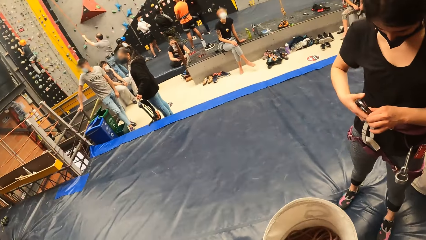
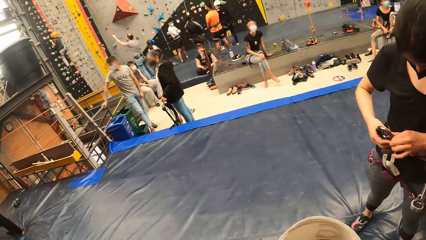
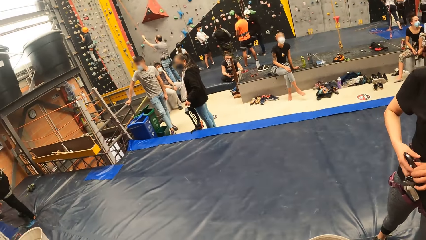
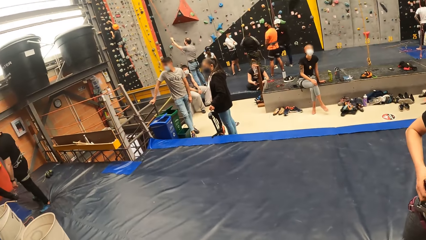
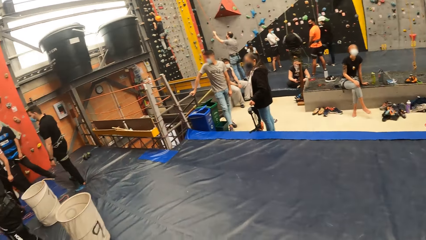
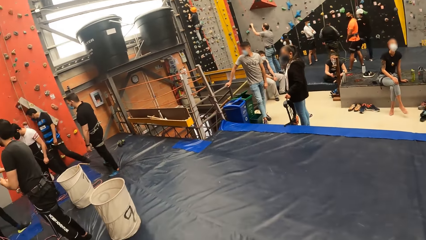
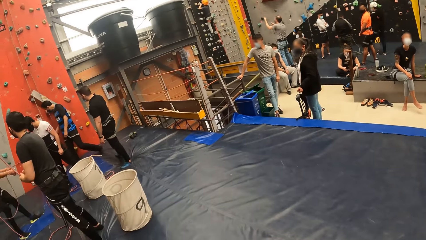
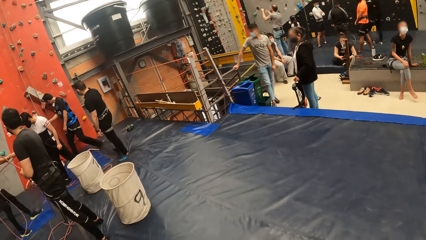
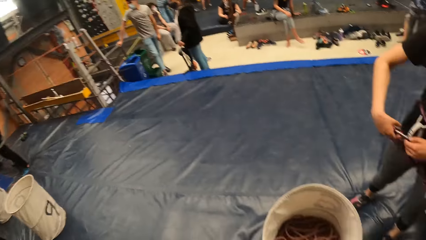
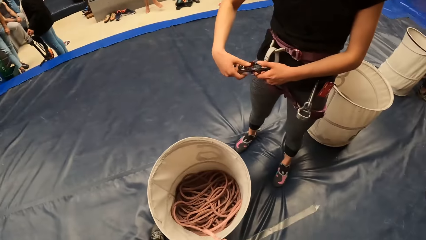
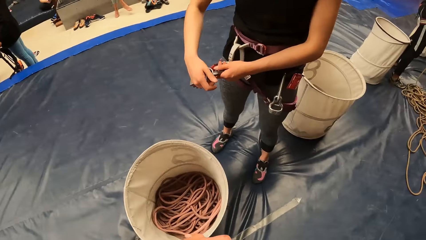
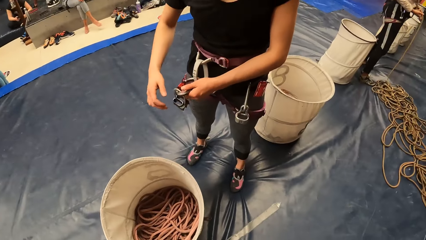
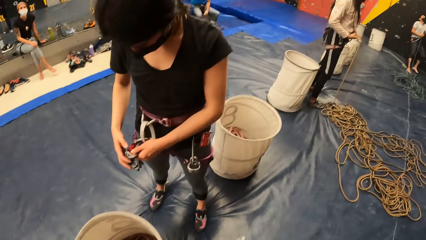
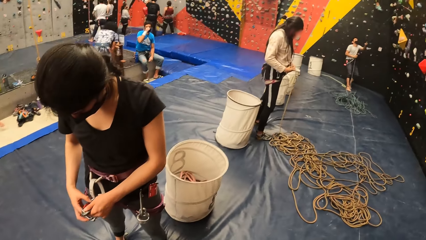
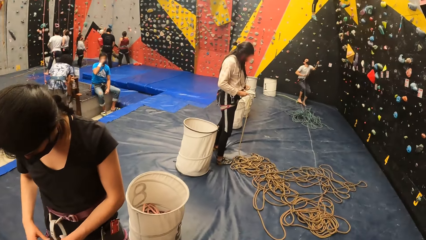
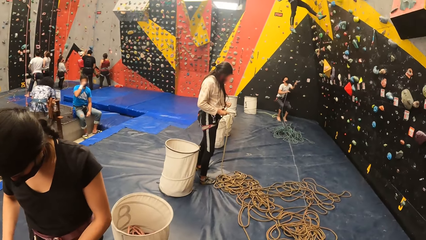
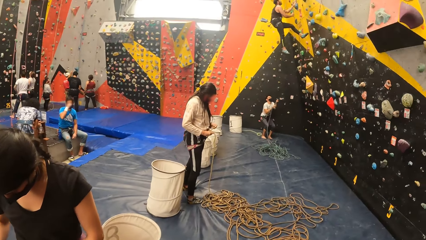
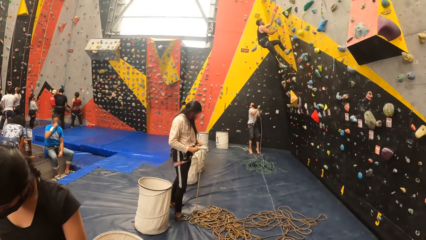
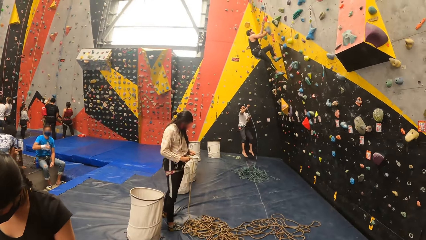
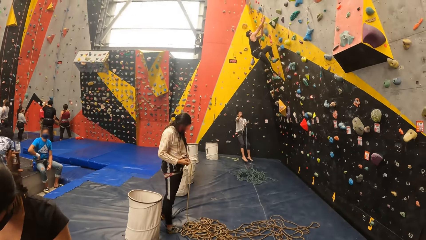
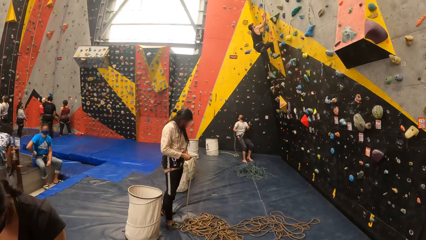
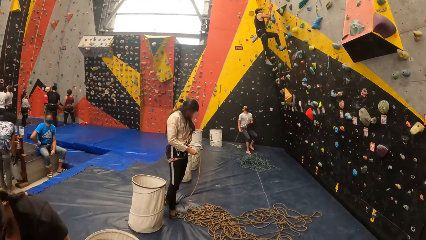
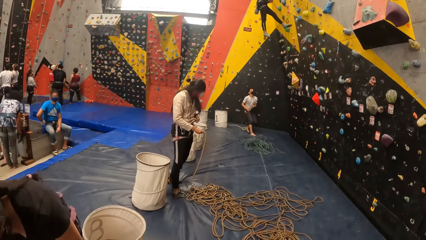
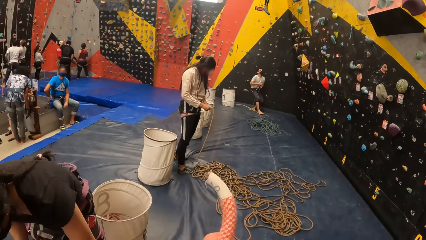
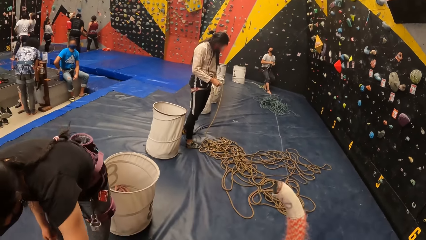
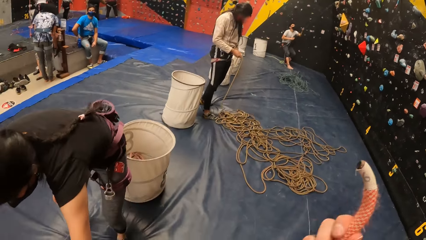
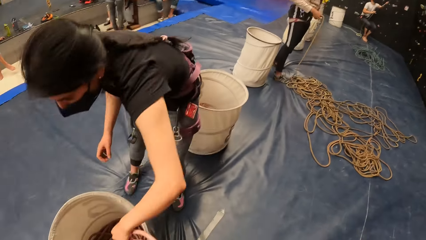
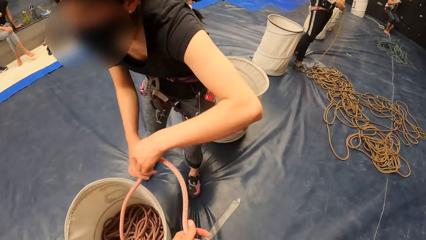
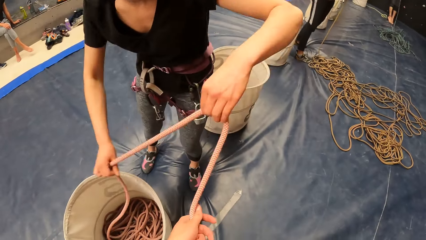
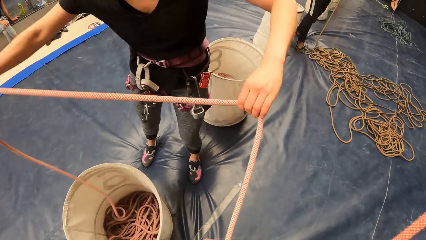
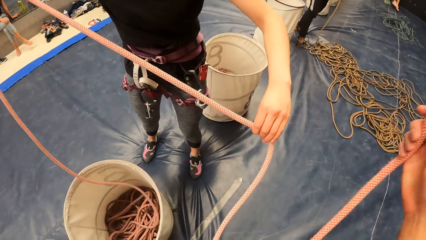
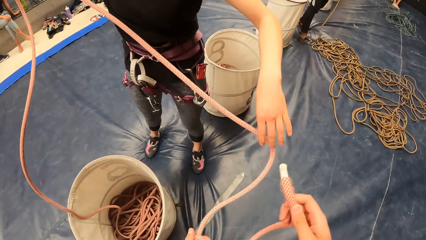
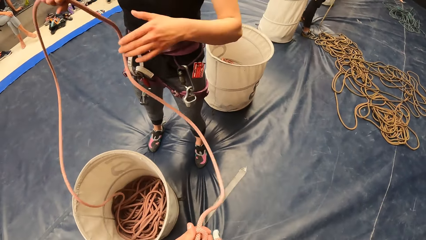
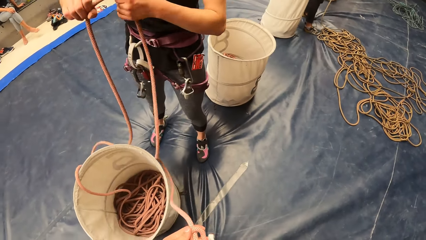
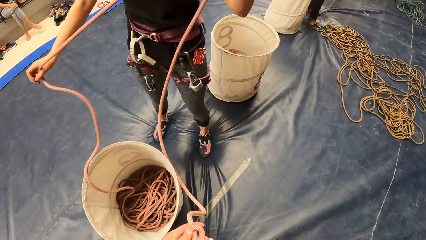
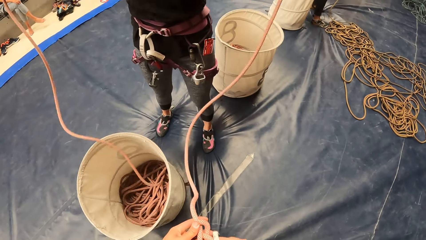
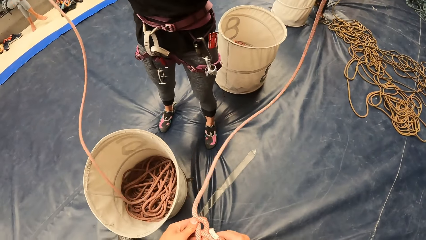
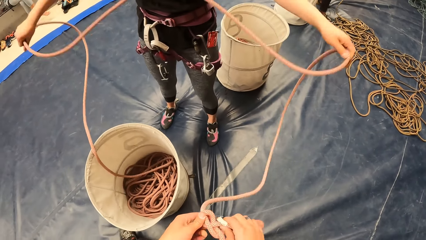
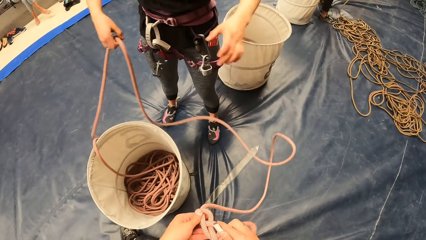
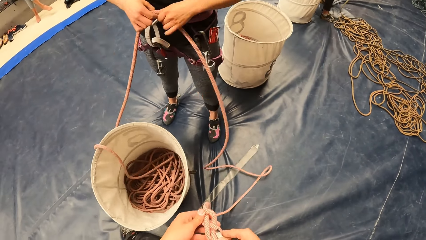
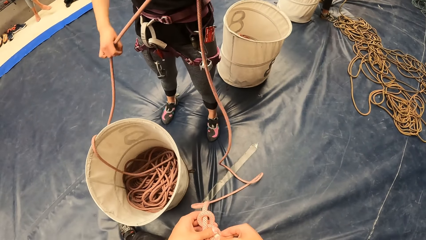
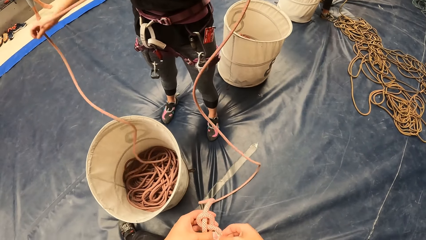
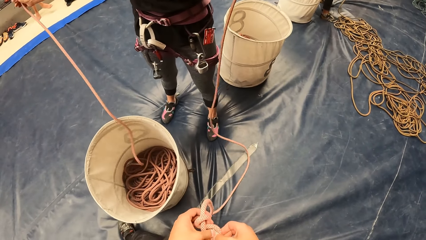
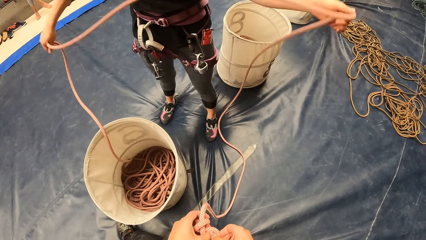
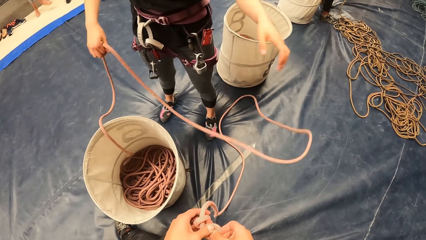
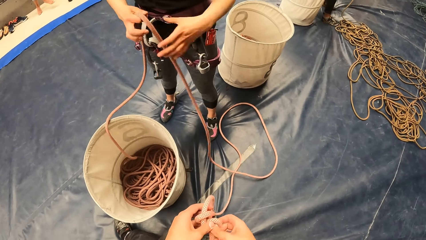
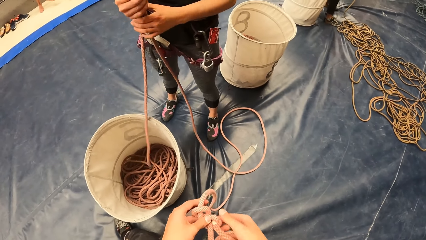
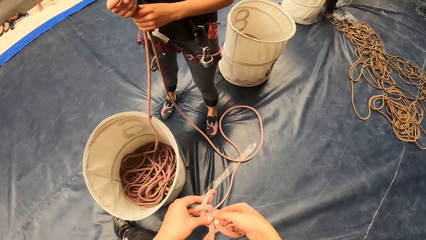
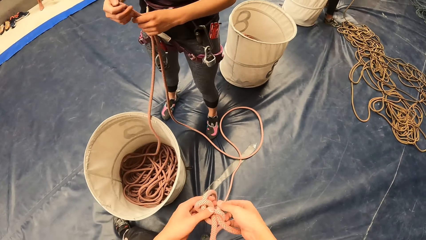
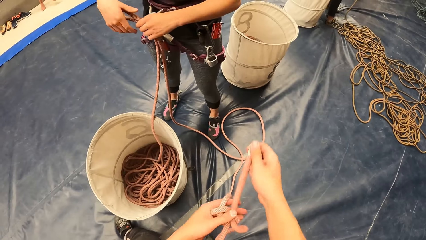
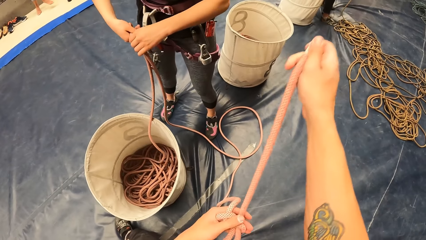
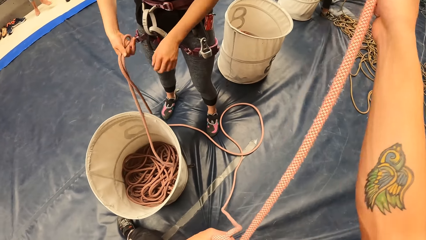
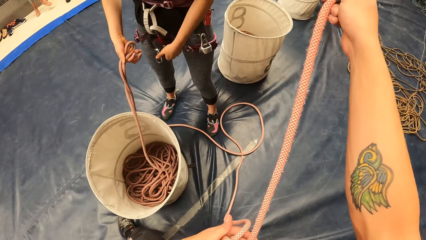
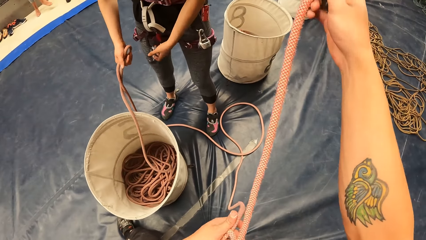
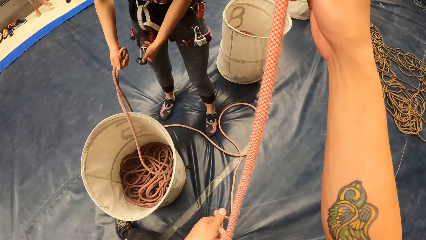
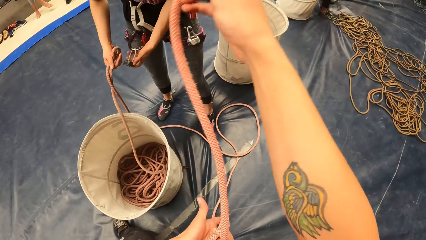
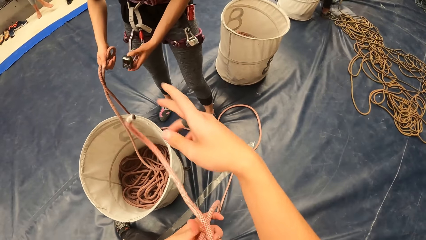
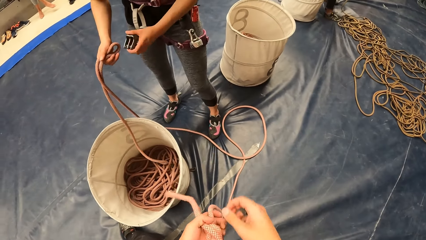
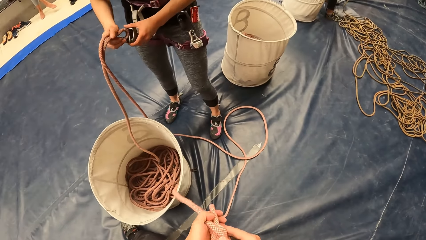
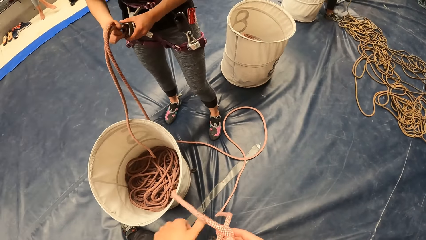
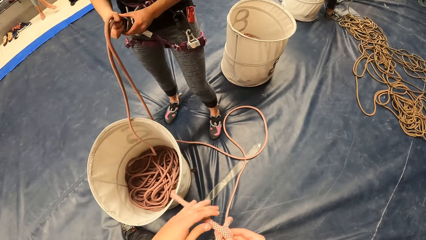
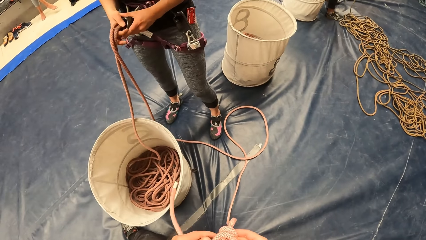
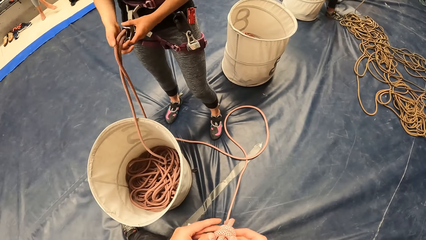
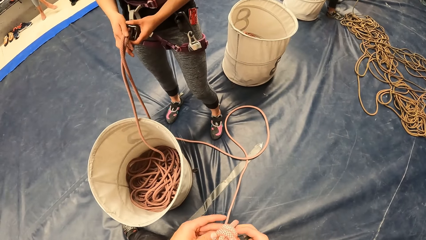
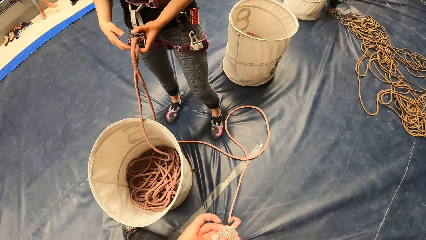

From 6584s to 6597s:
The camera wearer looks around. They tie a knot on the rope.

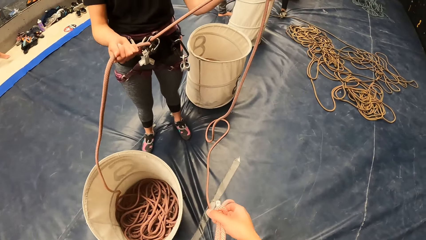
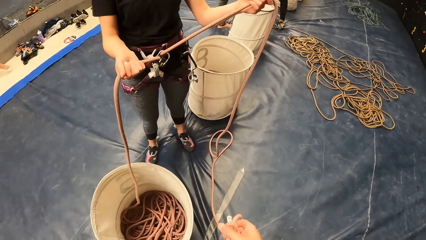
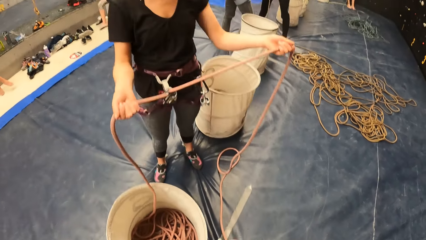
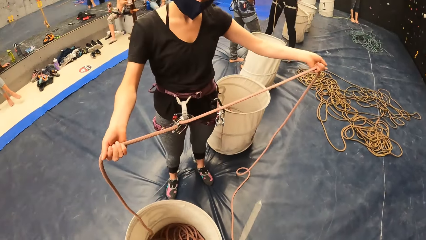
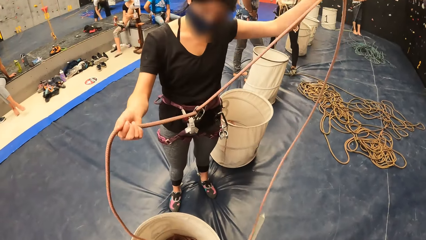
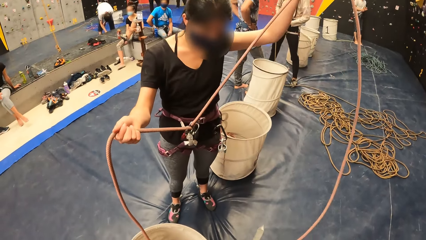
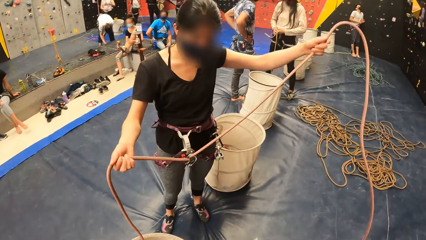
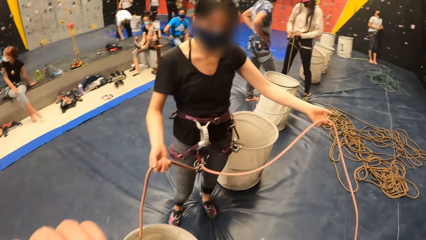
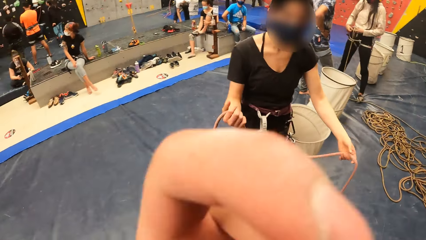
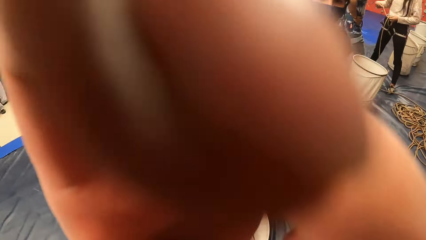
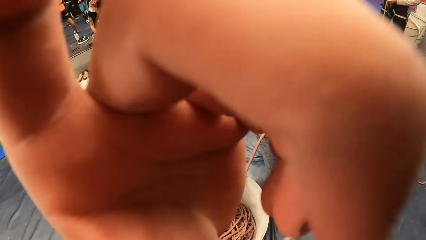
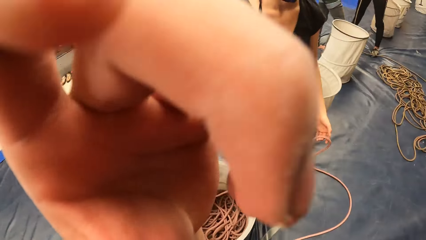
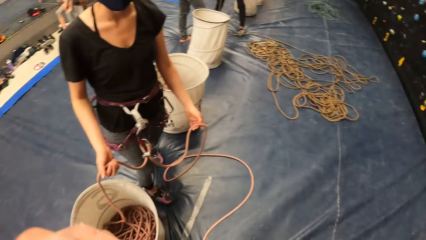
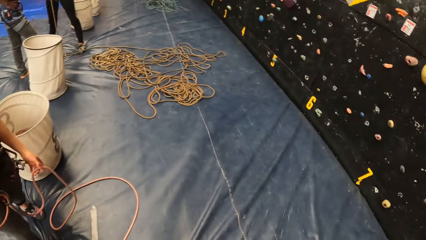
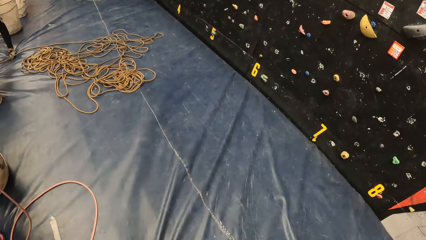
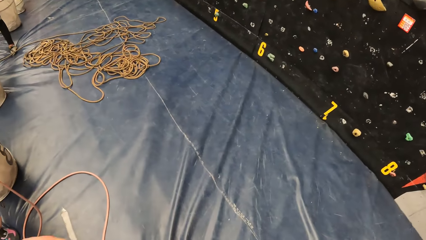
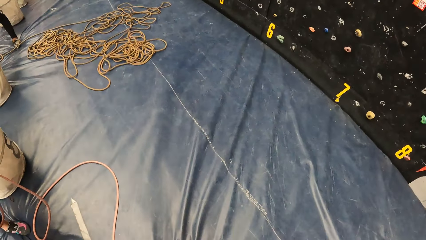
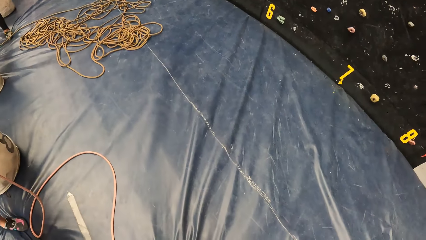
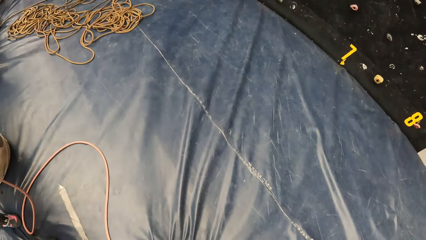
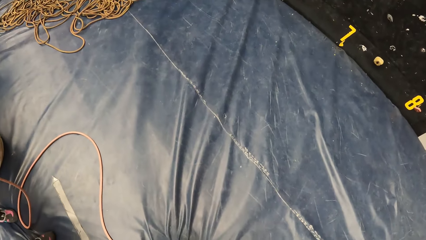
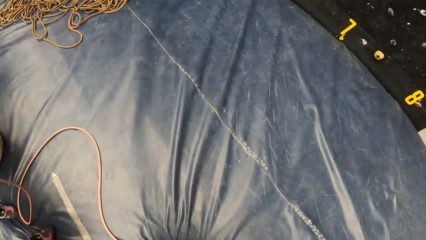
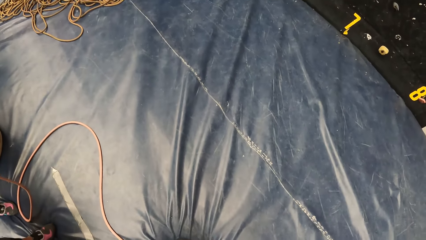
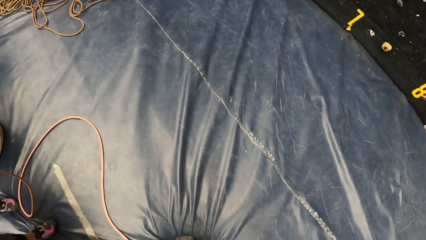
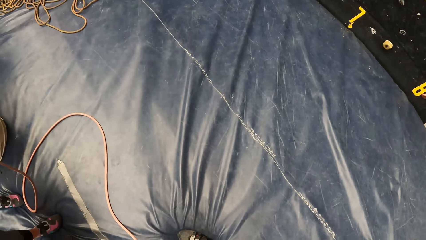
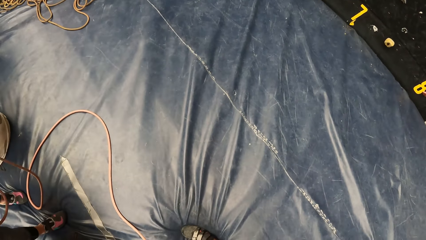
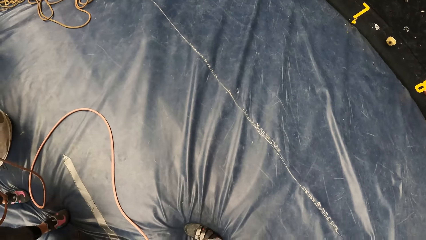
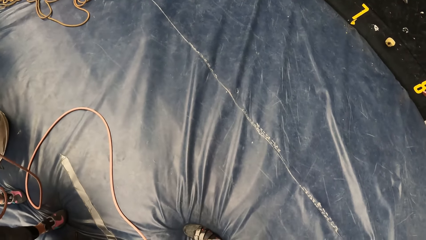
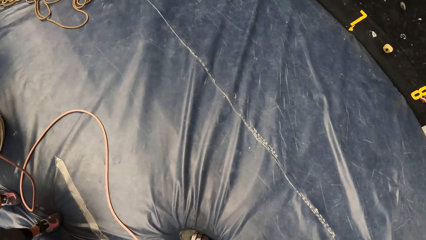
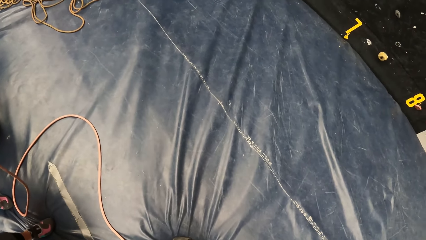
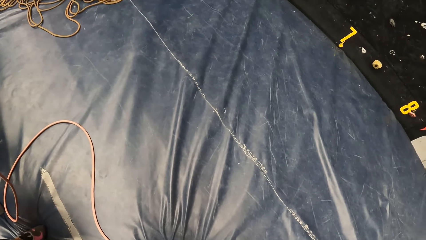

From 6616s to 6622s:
The camera wearer adjusts the camera.
